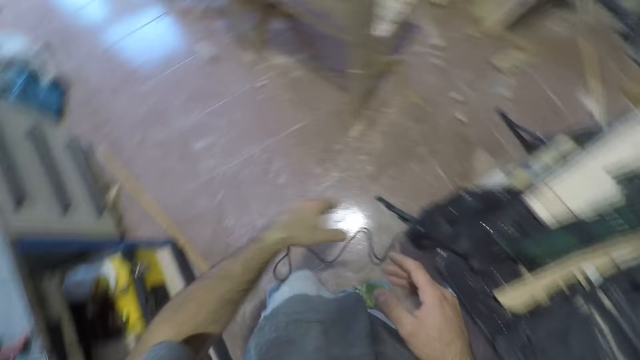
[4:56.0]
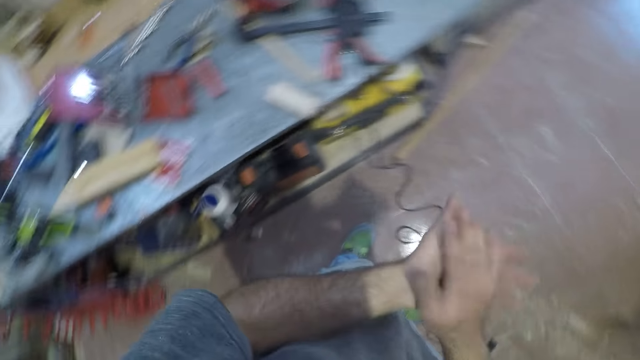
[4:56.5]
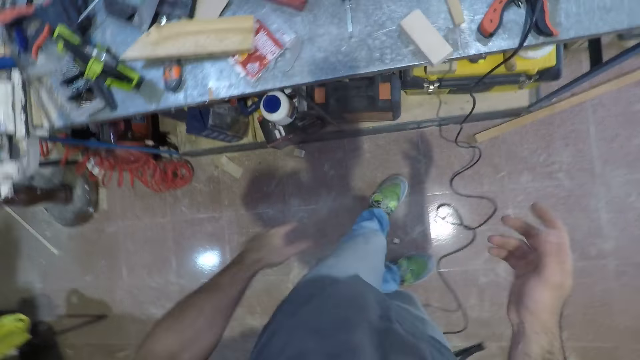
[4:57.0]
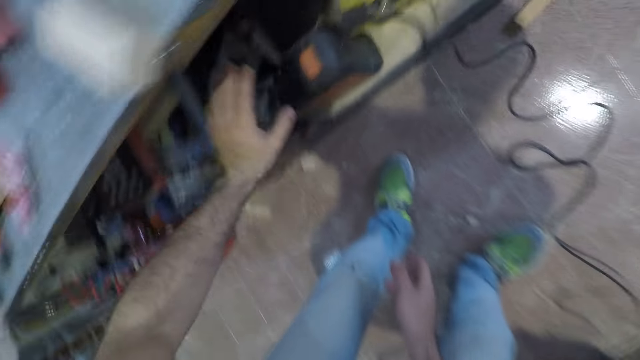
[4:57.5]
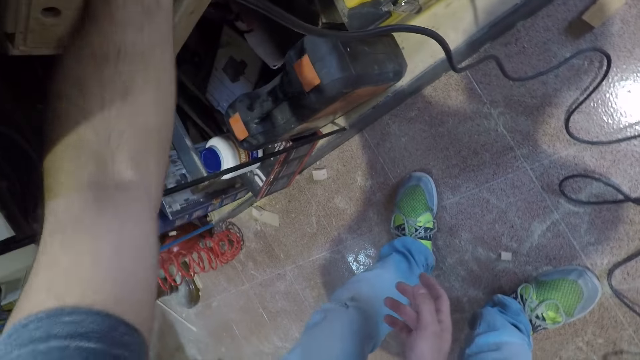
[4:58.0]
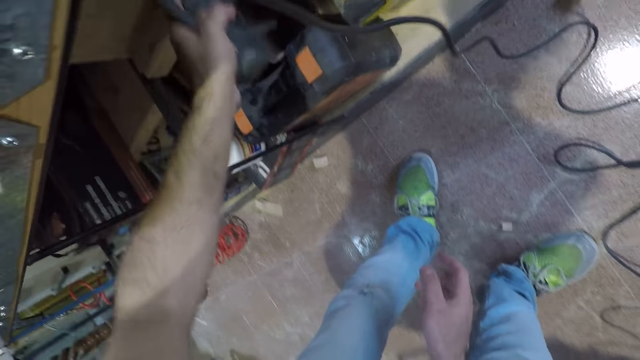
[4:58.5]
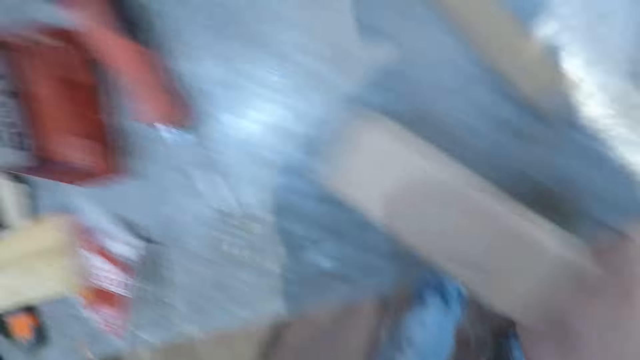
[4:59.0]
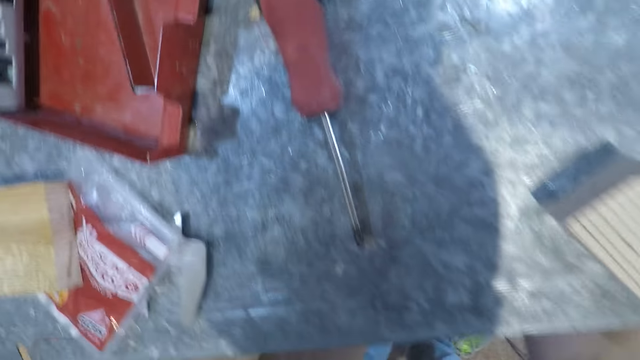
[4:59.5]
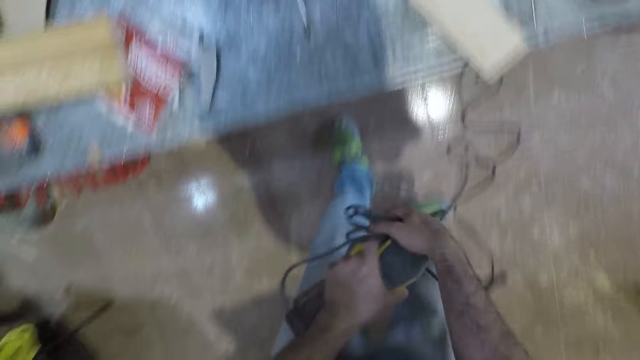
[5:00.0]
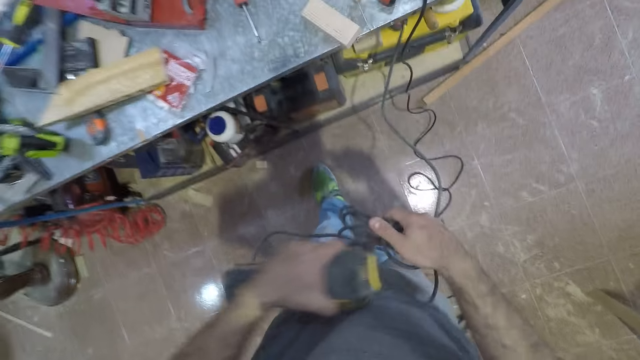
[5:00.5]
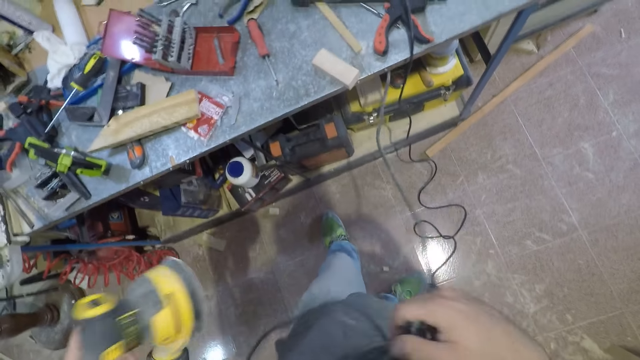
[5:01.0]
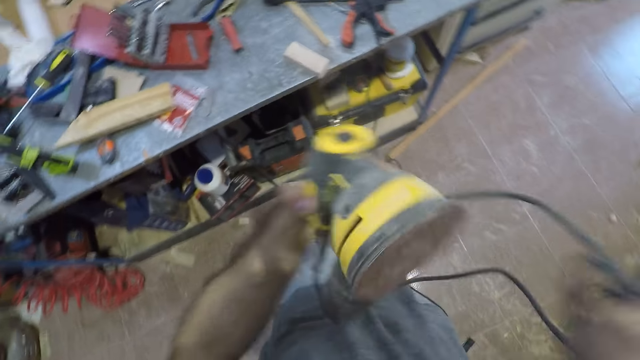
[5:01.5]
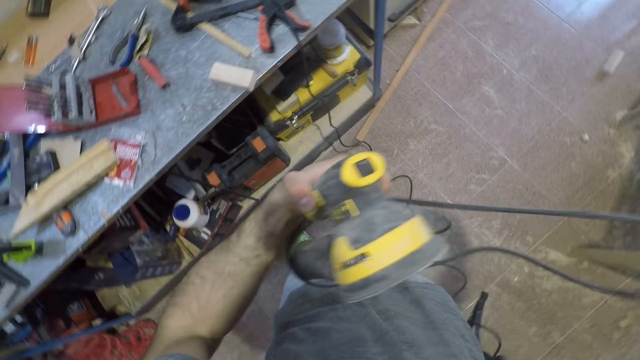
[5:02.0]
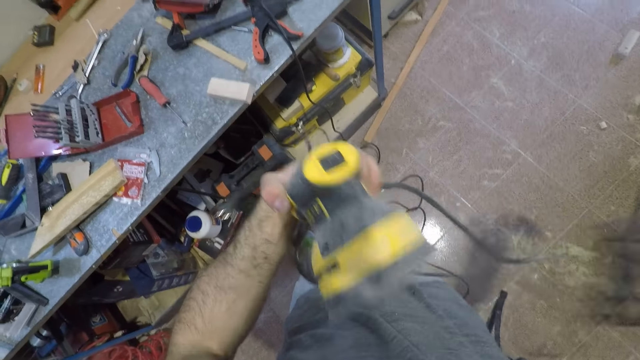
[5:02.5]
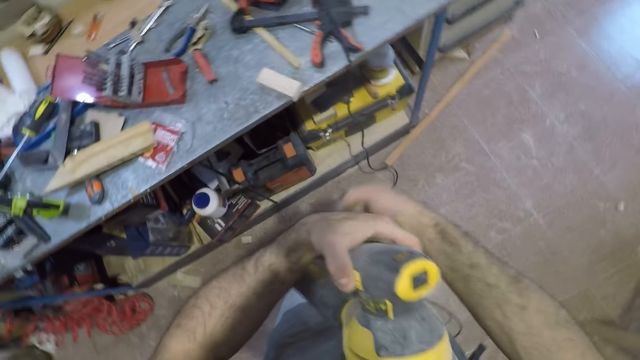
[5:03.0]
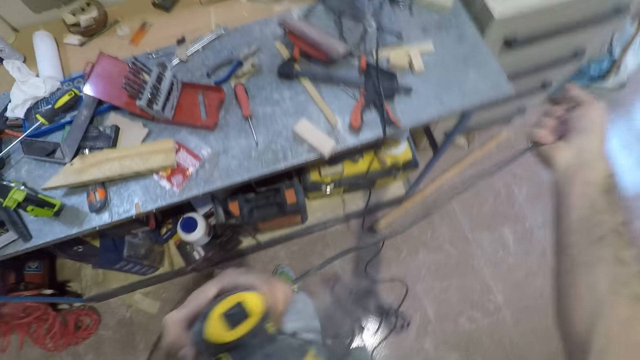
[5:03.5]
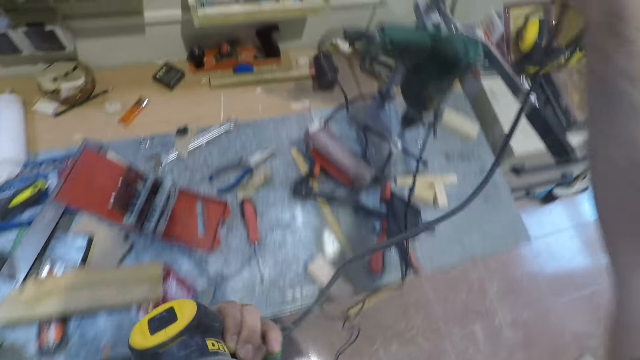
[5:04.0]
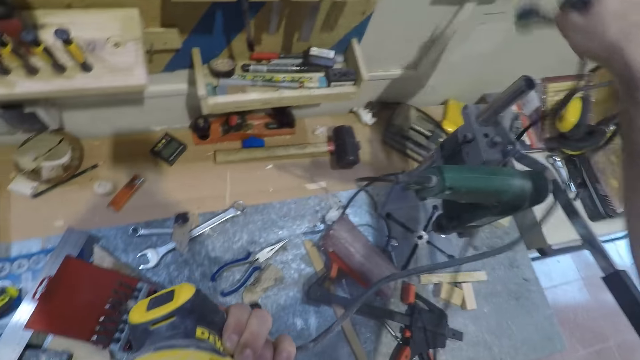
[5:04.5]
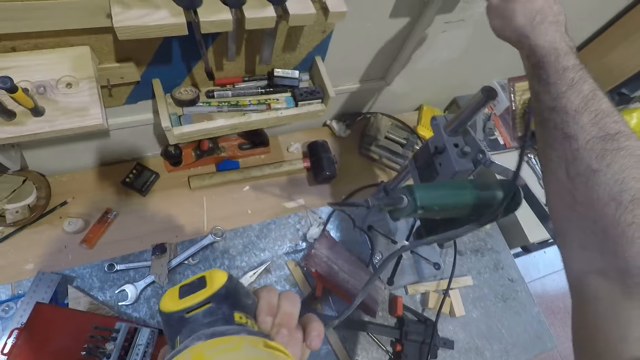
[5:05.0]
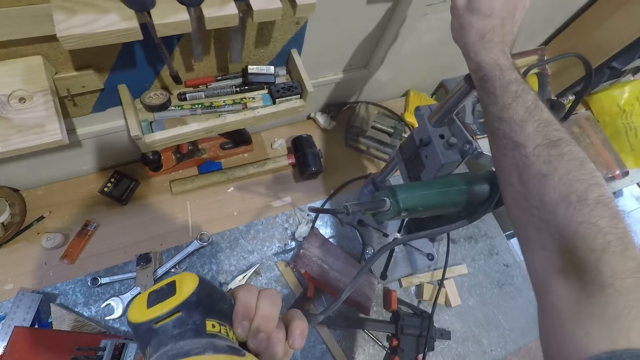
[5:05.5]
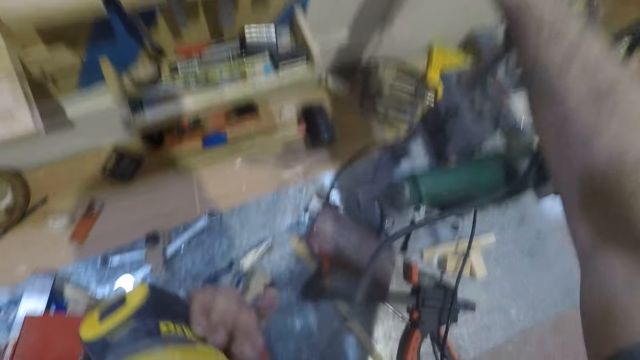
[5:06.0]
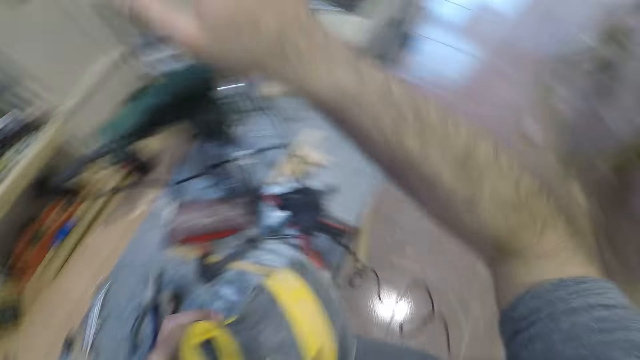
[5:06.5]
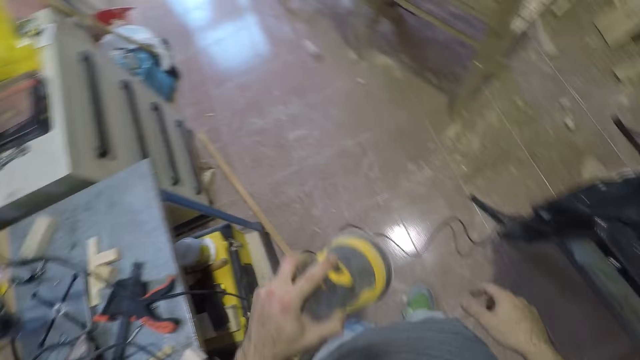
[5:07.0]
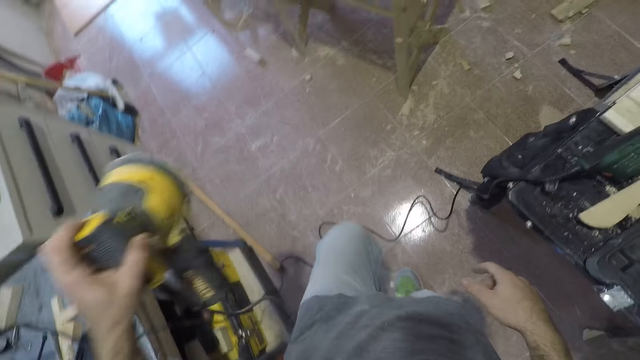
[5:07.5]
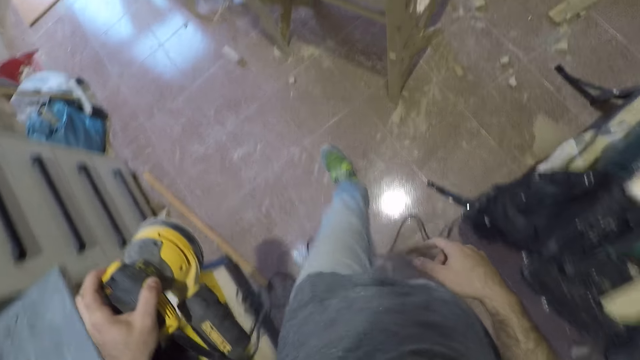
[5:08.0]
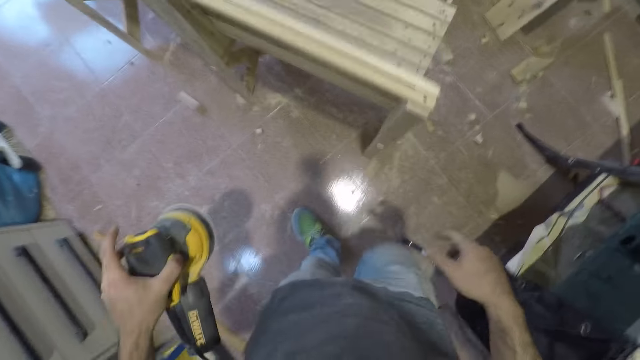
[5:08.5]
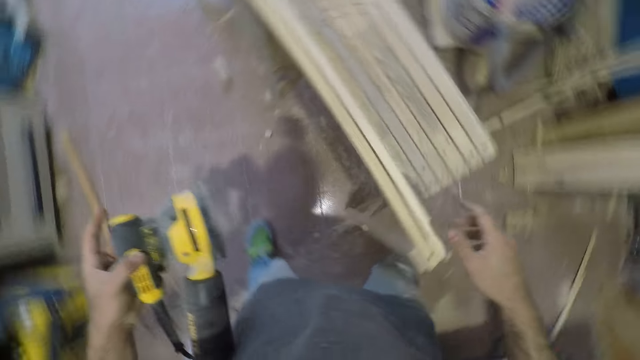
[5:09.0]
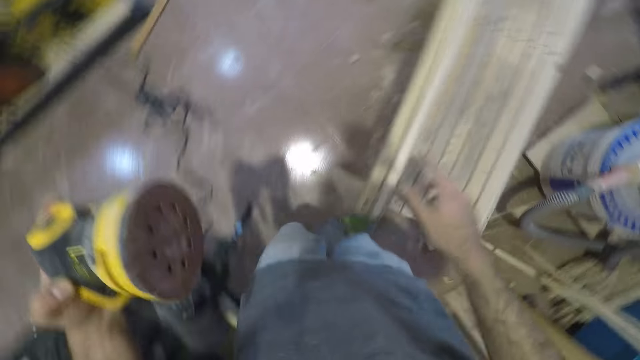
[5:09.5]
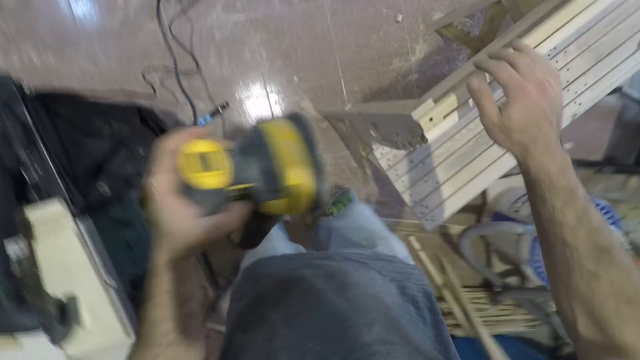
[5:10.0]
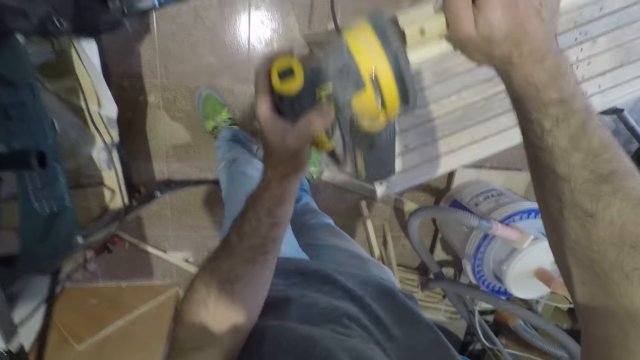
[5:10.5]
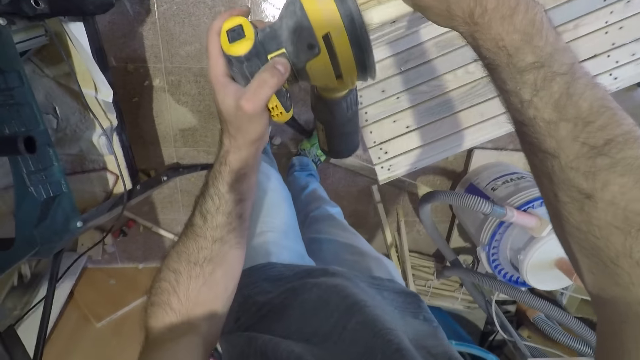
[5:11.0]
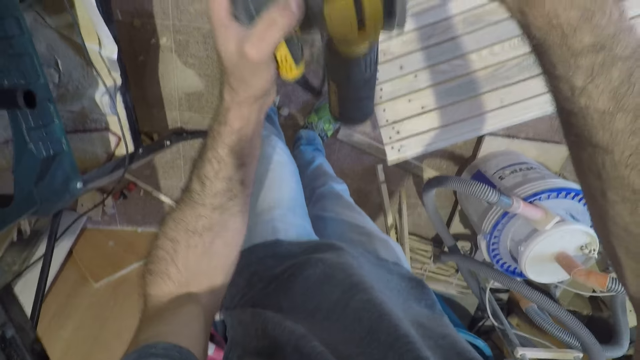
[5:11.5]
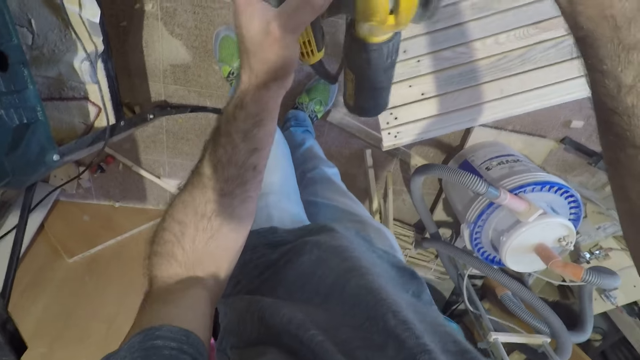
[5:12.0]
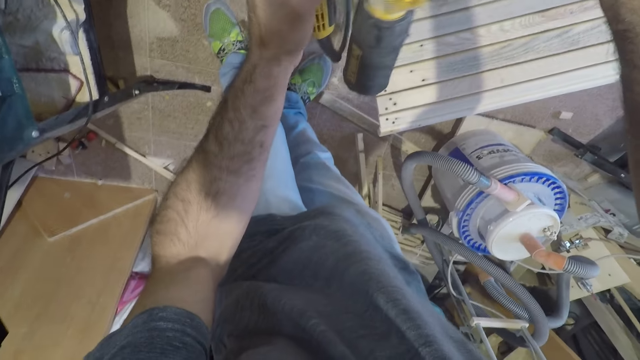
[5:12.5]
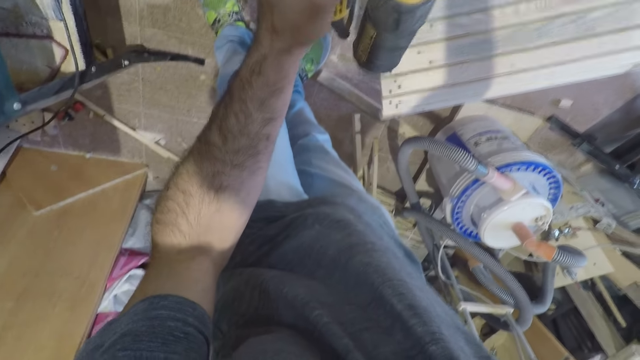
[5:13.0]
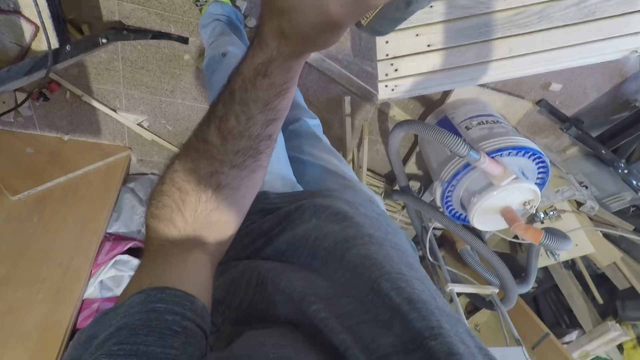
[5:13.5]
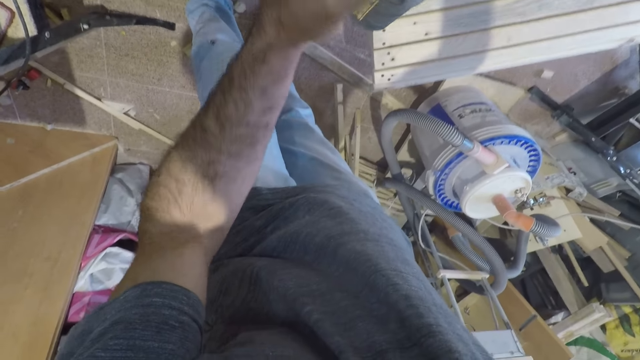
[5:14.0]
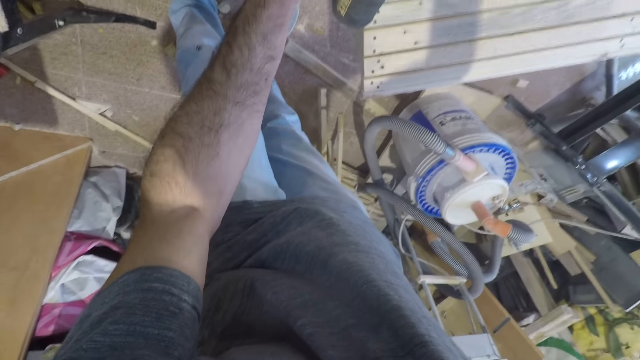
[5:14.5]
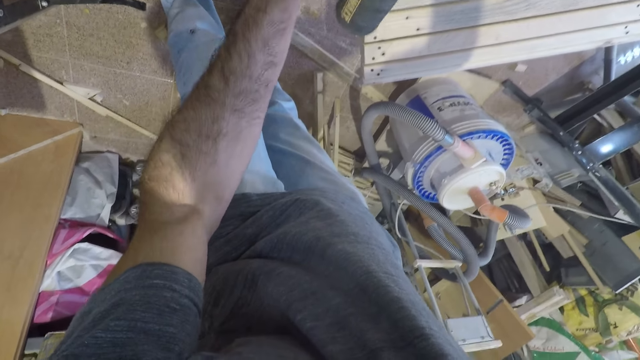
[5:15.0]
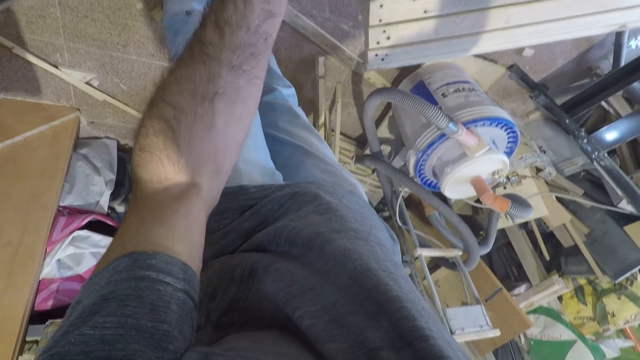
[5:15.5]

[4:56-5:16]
The camera wearer moves to another workbench behind him. He rubs his hands together. He brings out a sander from under the workbench. He pulls the cord of the sander. He removes another cord in a socket before him. He plugs the sander in the socket. He walks back to the park seat. He smoothens the right edge of the seat with the sander.
